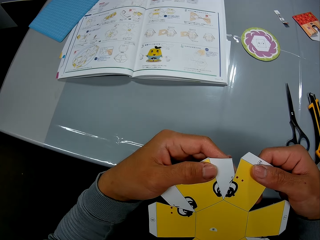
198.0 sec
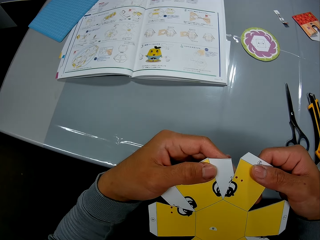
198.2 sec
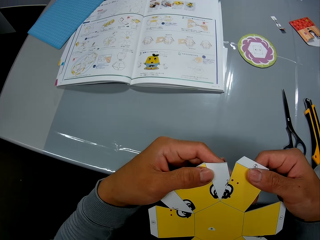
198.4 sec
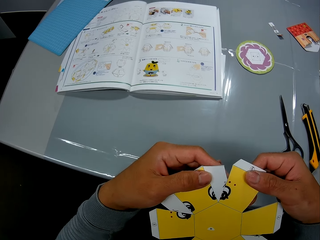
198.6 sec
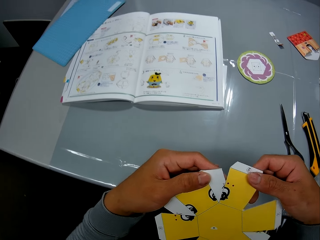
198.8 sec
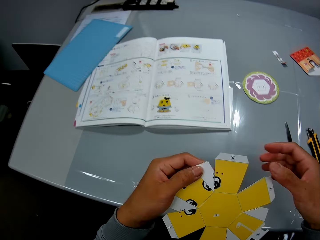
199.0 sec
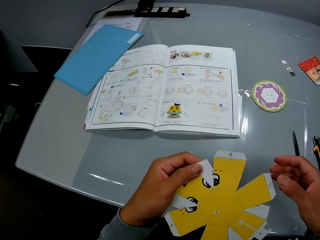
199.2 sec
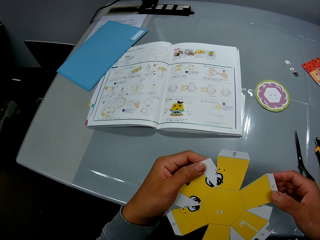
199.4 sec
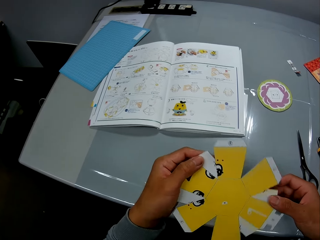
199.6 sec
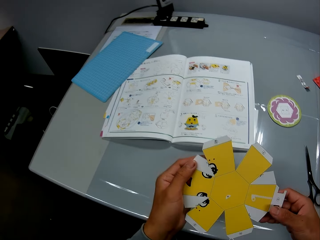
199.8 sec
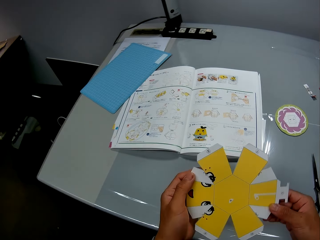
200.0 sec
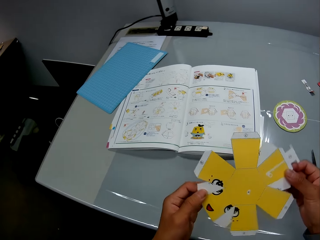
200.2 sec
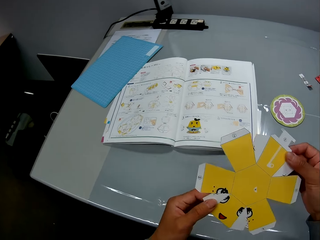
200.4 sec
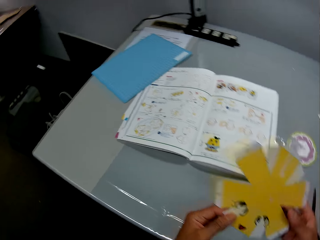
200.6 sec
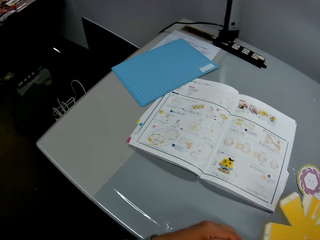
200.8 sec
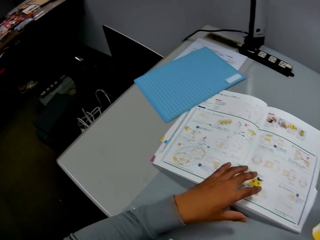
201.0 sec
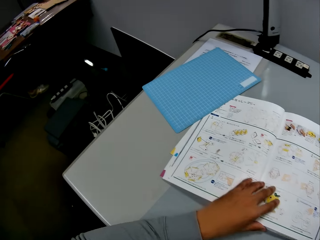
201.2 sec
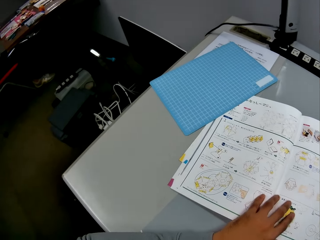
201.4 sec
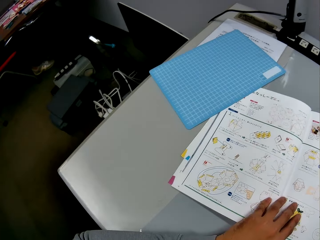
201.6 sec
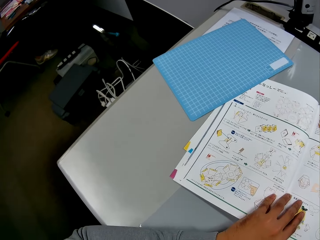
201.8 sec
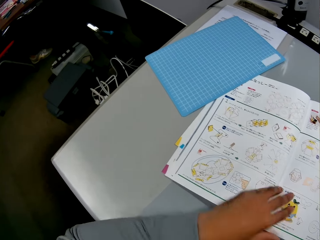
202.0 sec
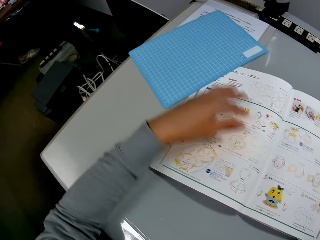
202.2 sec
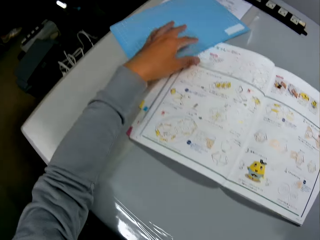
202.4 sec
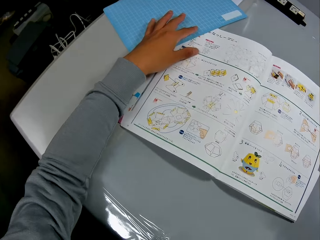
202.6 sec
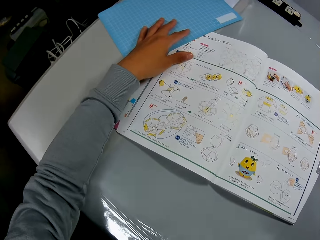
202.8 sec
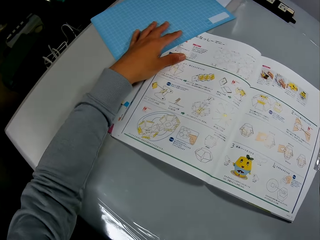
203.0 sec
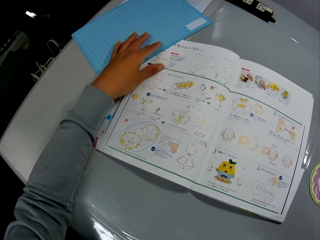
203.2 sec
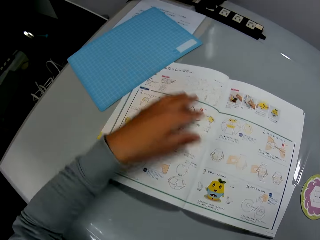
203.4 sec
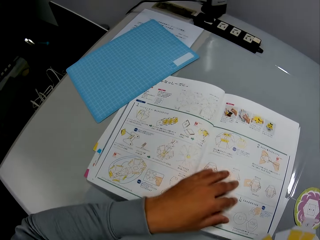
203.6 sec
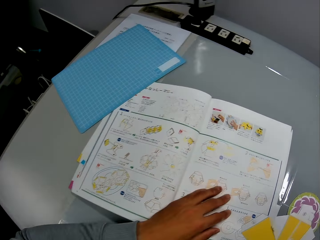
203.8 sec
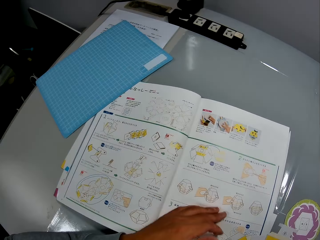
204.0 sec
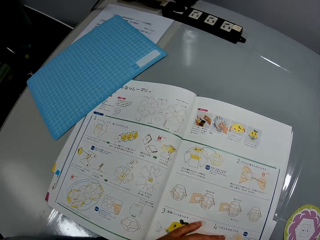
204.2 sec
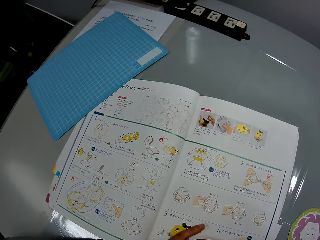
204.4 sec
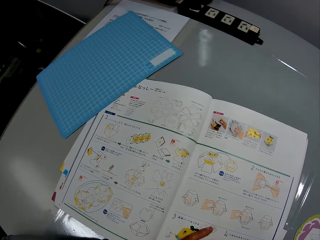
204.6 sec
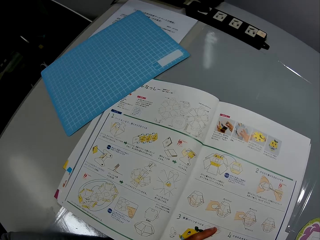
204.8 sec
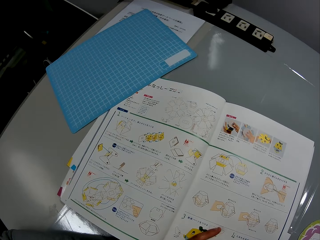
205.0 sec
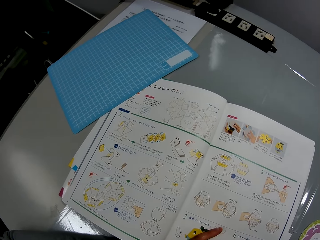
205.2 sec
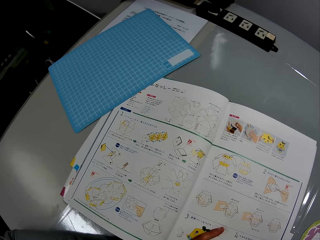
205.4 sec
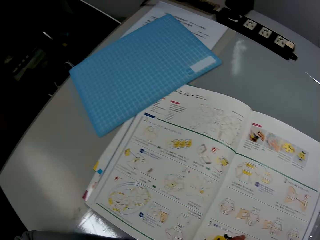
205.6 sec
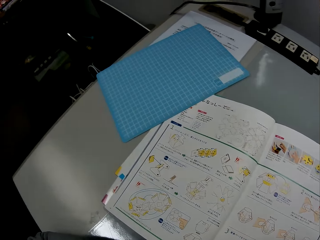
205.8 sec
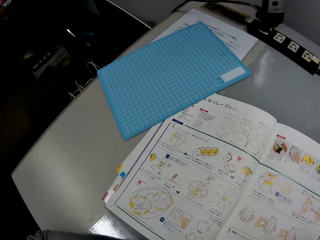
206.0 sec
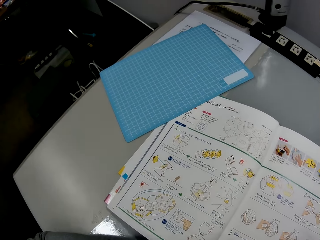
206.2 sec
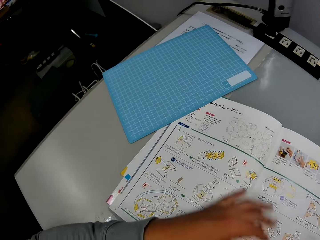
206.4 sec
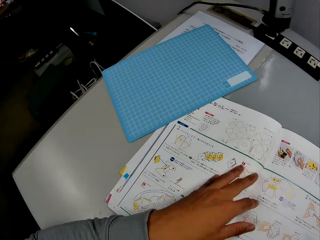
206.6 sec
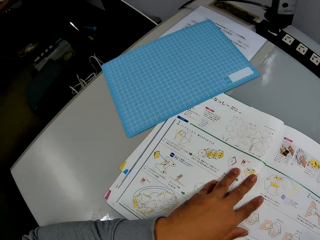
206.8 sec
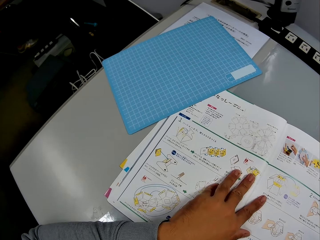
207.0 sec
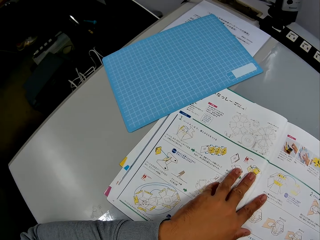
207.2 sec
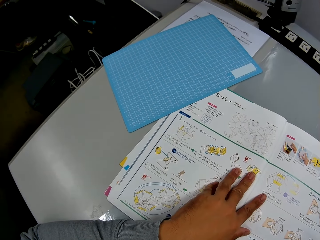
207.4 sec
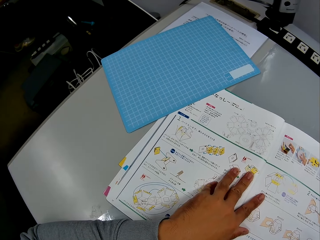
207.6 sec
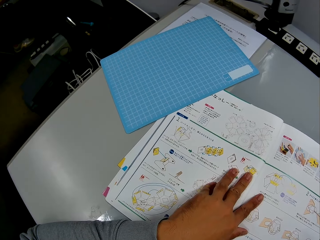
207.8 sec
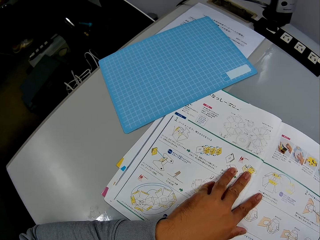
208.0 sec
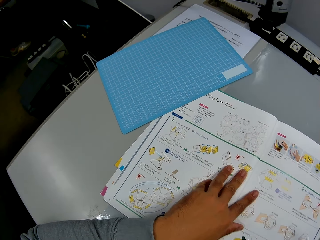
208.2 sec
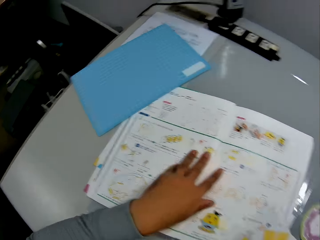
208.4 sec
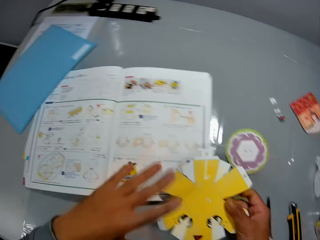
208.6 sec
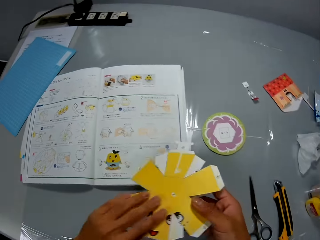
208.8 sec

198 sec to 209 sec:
The camera wearer turns the craft material. He reads through the paper craft on the table. He attempts to pick the crafting mat. He attempts to pick the craft book. He places his left hand on the self-healing cutting mat on the table. He holds the craft material with his hand. He holds the craft book with his hand. He turns the craft material.

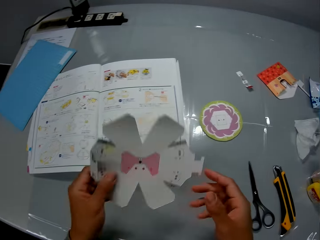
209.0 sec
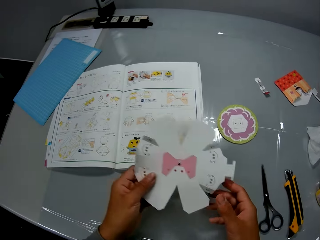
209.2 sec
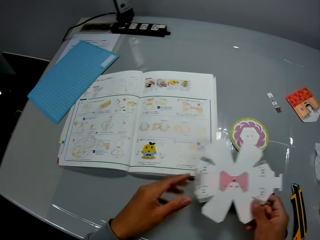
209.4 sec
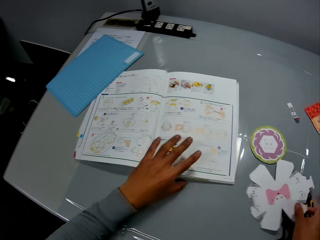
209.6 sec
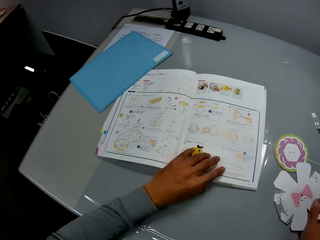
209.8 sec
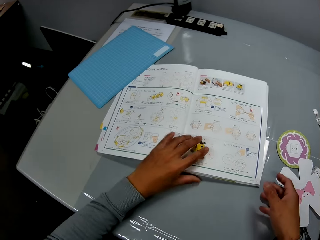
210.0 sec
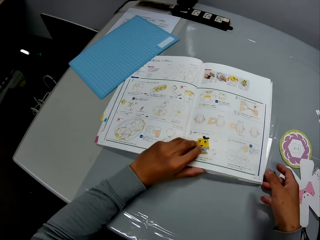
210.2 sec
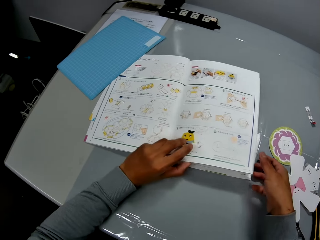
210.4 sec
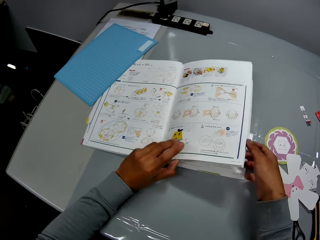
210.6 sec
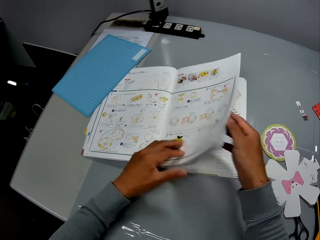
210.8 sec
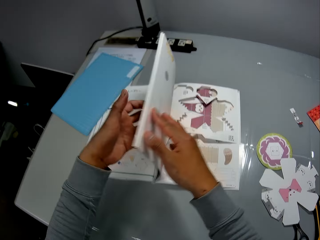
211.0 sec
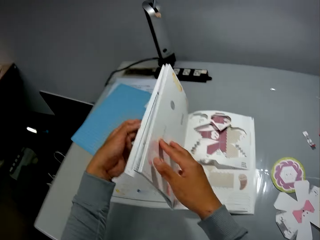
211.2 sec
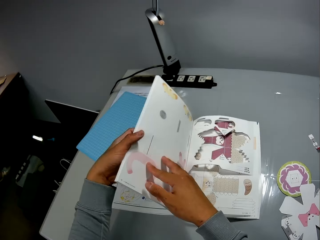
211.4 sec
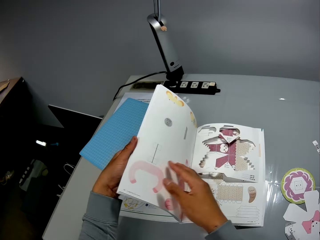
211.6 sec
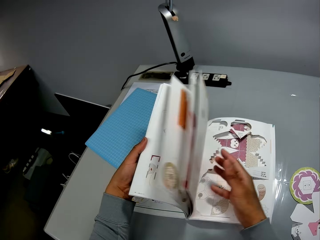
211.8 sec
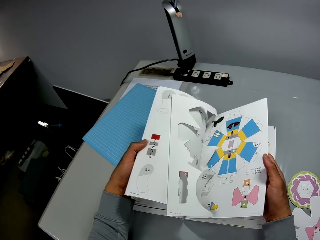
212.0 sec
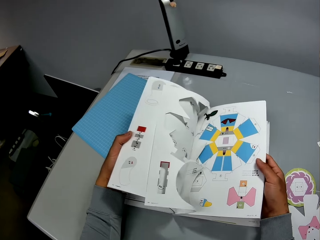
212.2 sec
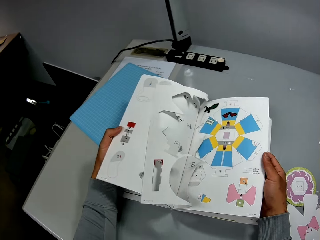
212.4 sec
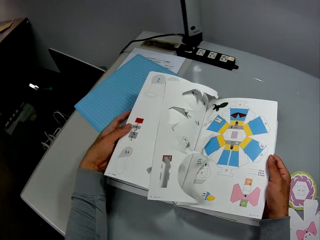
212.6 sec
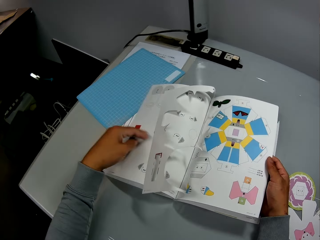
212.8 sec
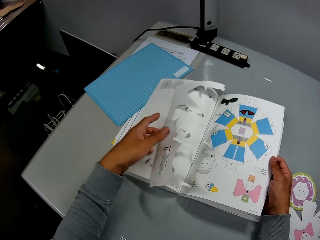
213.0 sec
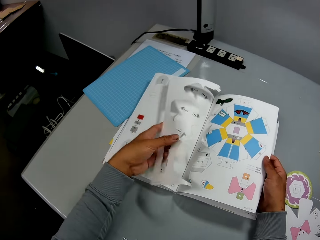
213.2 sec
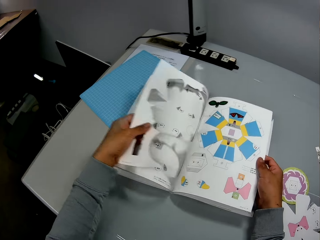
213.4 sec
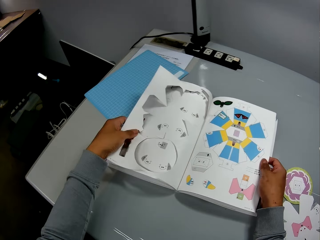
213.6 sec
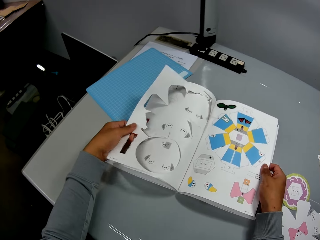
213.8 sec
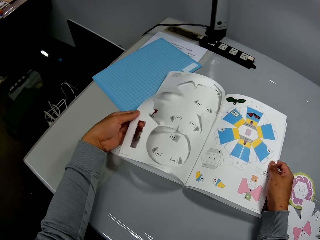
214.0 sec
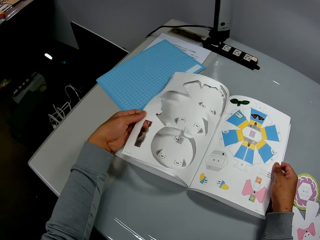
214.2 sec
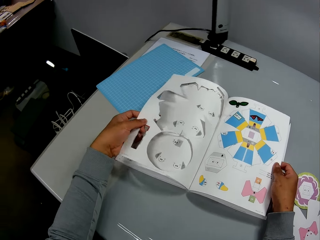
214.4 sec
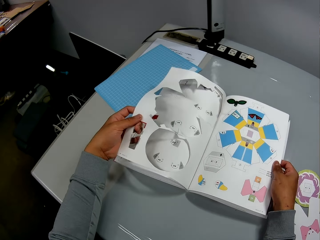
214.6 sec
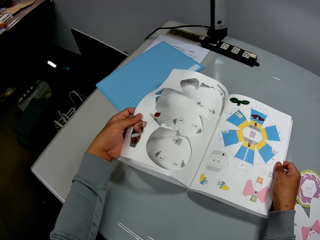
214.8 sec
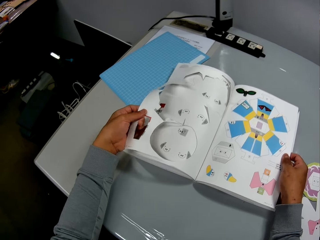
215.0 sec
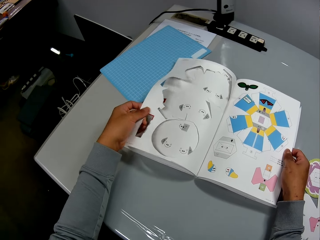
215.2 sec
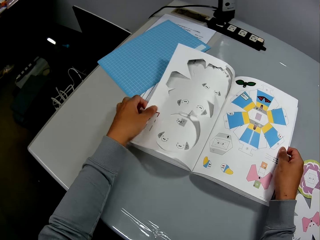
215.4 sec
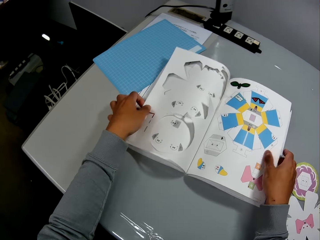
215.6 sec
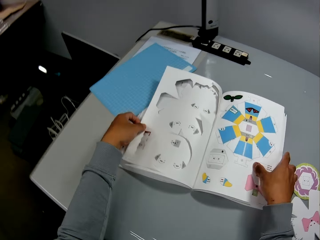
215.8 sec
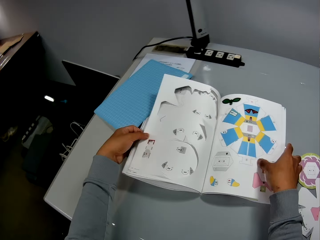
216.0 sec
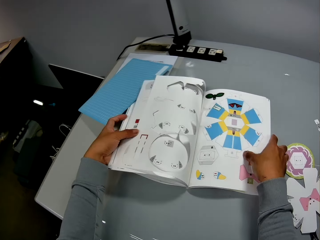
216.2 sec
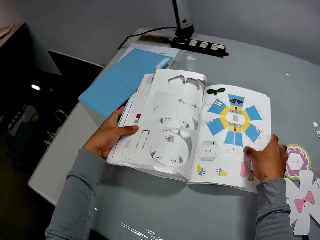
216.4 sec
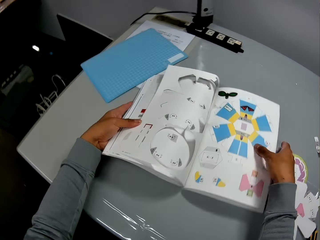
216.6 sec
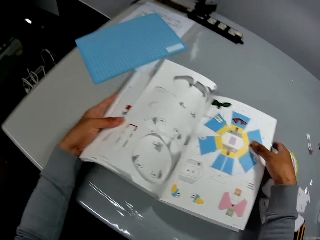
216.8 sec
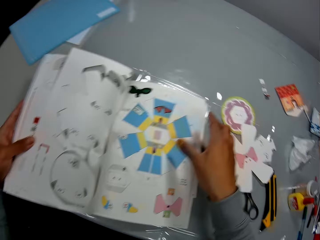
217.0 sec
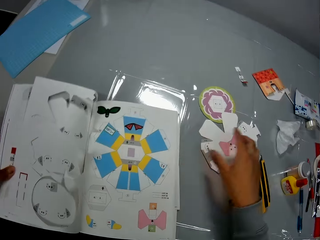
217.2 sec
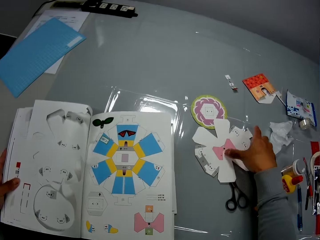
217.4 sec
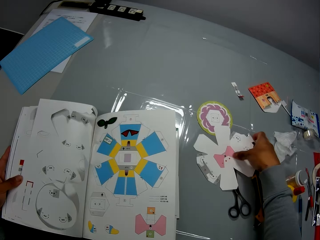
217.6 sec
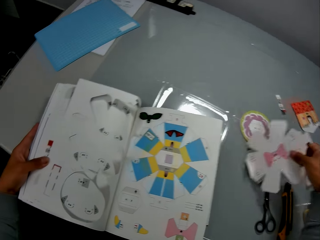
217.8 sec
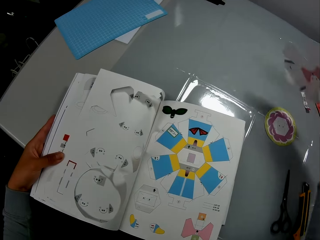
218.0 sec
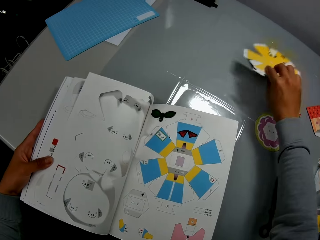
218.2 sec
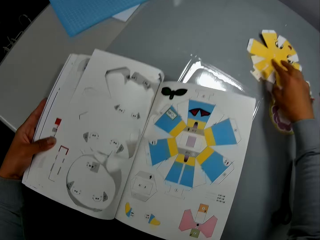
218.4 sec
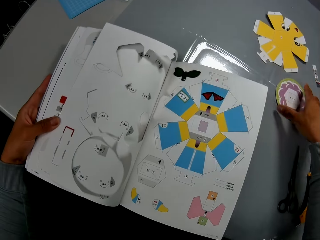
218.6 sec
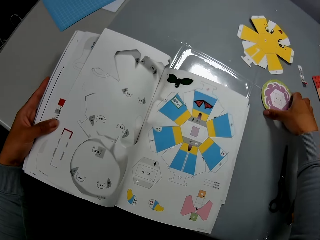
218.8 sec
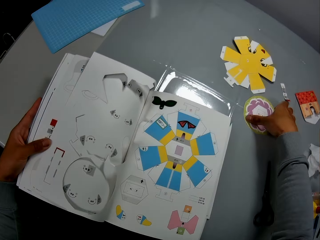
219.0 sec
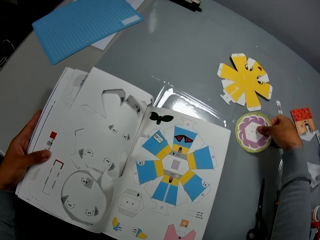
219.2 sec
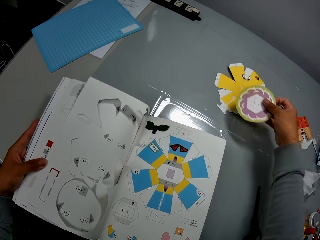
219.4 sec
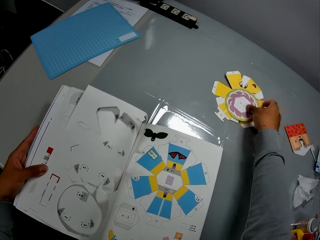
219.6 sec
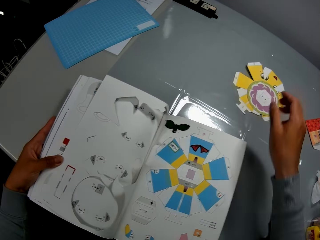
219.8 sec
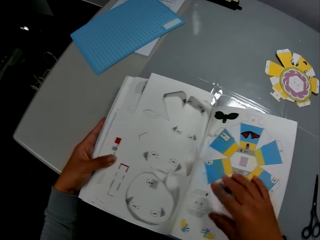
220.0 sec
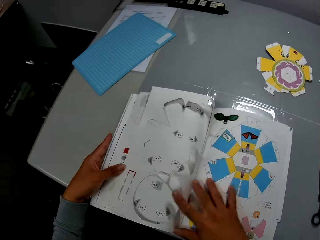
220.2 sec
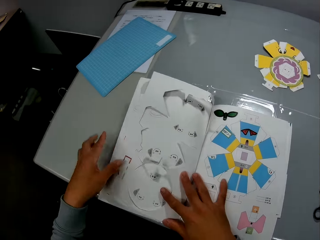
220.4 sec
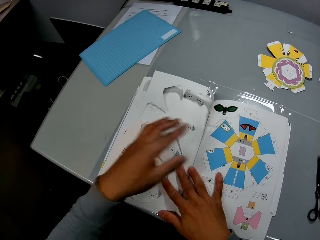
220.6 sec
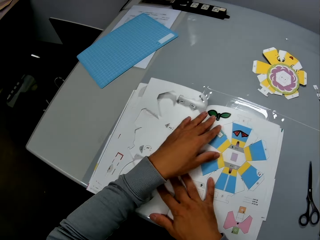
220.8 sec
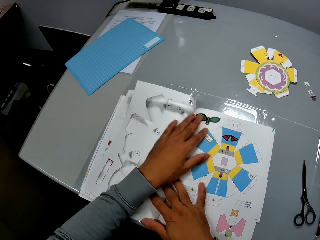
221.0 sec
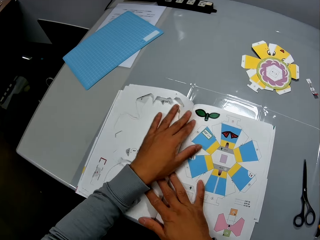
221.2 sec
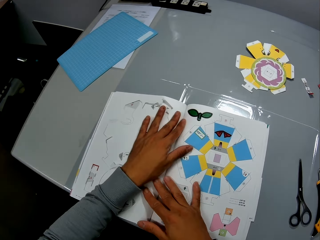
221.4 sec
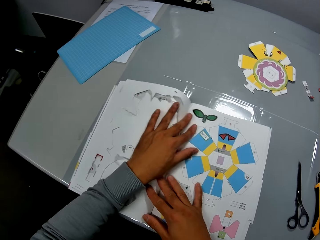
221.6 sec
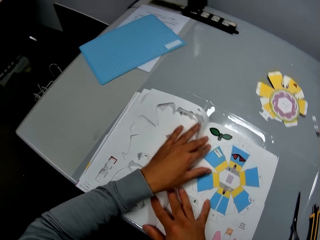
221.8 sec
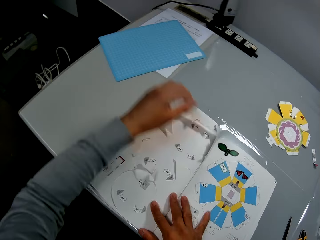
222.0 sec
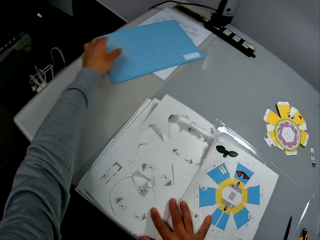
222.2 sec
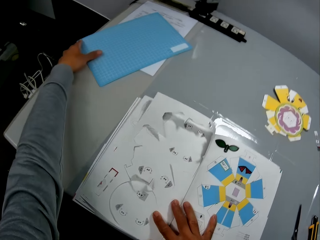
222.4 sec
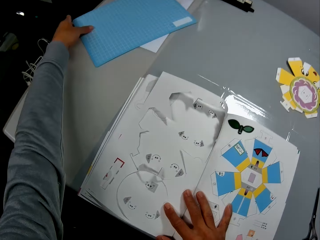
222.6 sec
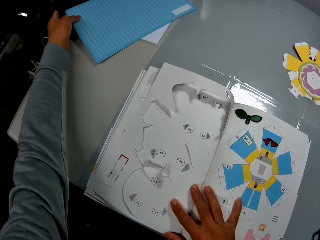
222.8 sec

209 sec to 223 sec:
The camera wearer places the craft material on the table. They open the craft book. They flip through the paper craft. They turn the craft material on the table. They pick up the craft on the table and drop the craft on the table. They move the craft material. They drop another craft on the craft on the table. They straighten the craft book. They read through the paper craft on the table. They pick up the self-healing cutting mat on the table.
